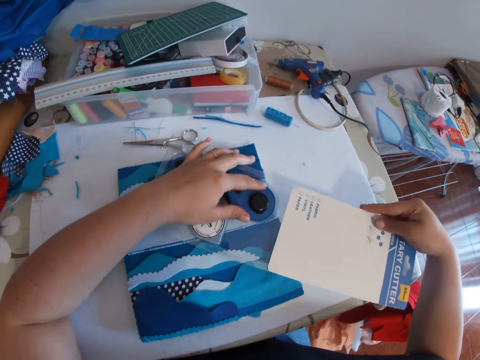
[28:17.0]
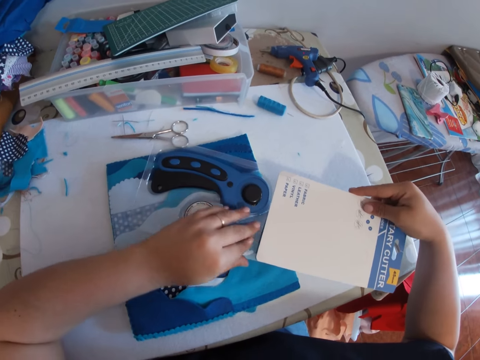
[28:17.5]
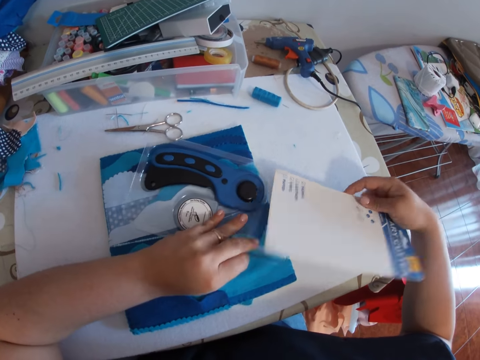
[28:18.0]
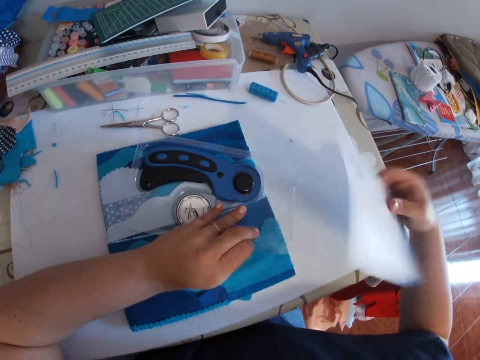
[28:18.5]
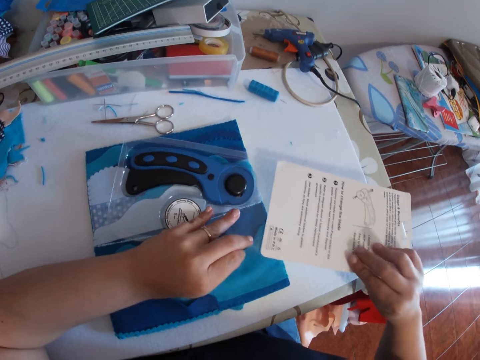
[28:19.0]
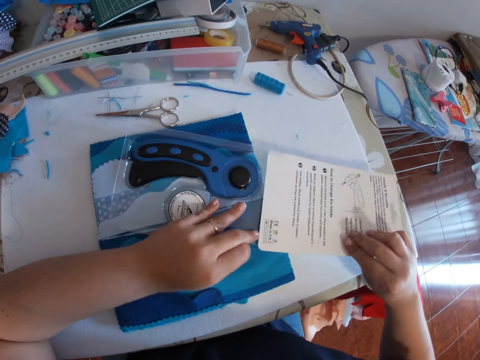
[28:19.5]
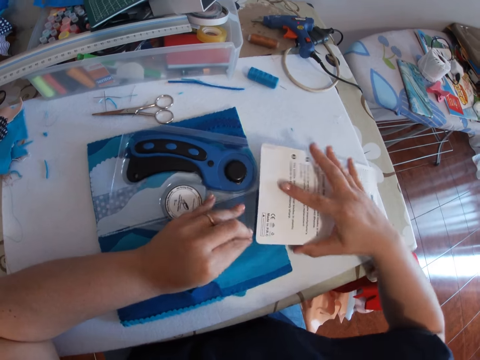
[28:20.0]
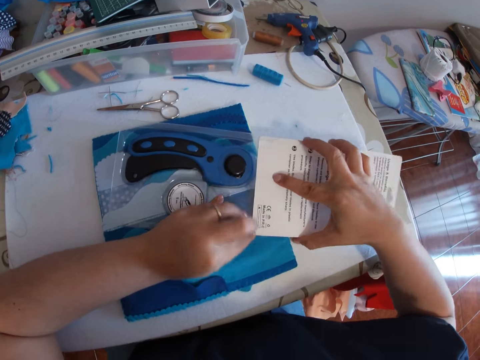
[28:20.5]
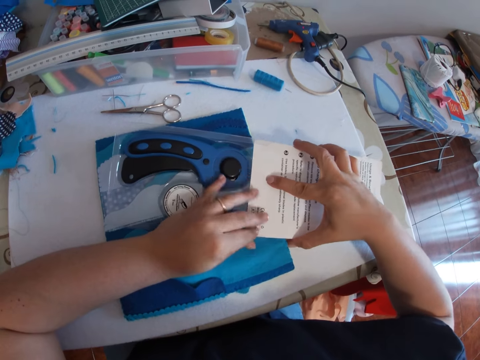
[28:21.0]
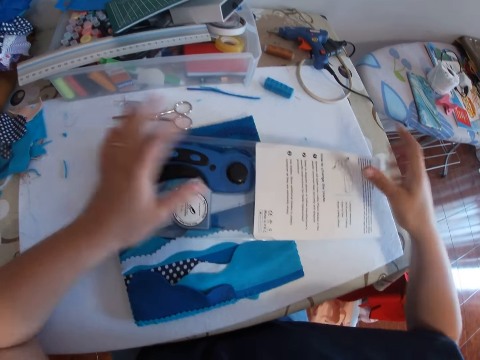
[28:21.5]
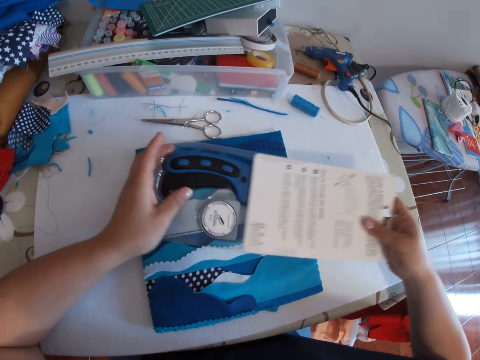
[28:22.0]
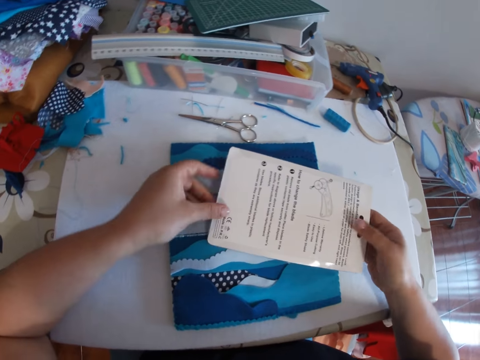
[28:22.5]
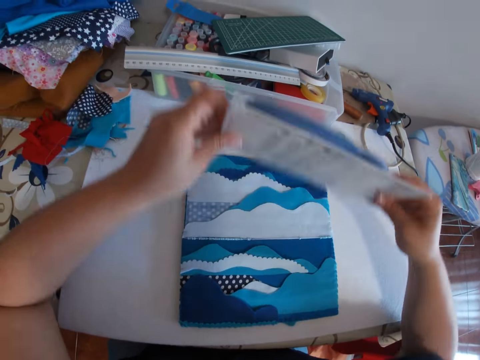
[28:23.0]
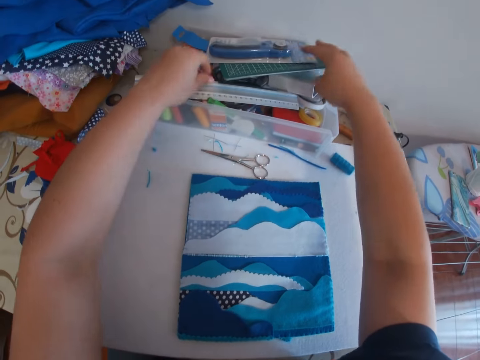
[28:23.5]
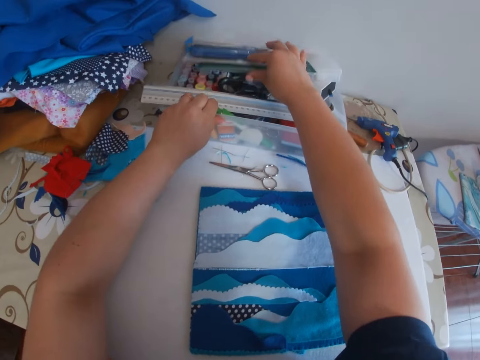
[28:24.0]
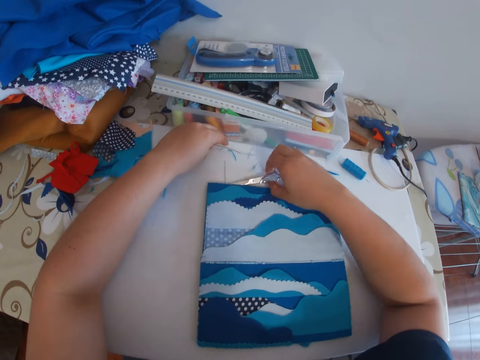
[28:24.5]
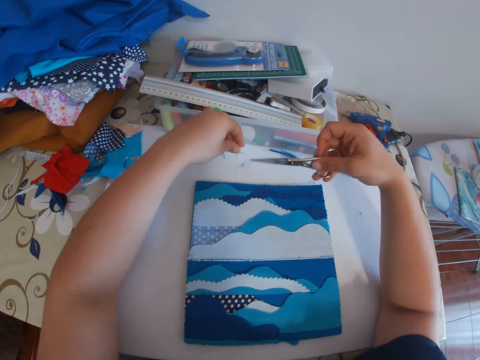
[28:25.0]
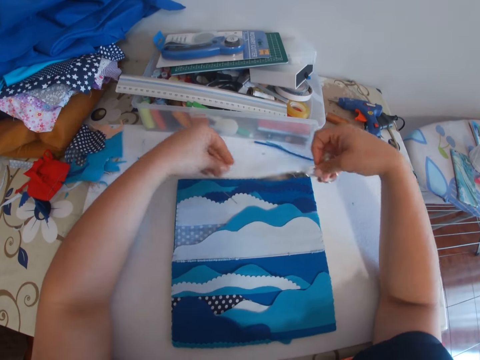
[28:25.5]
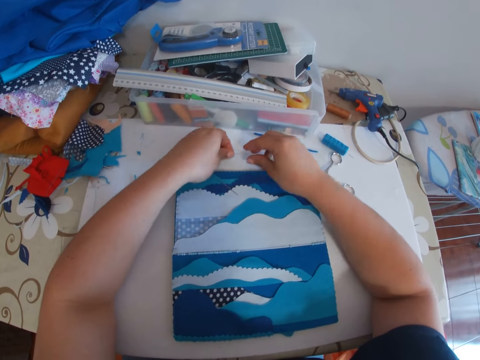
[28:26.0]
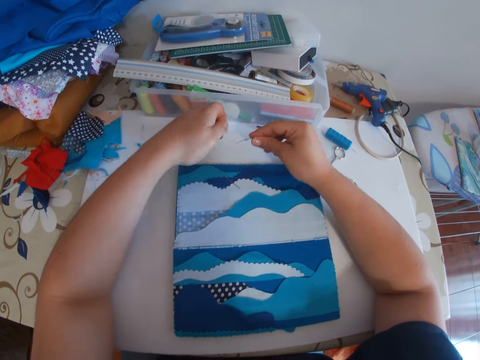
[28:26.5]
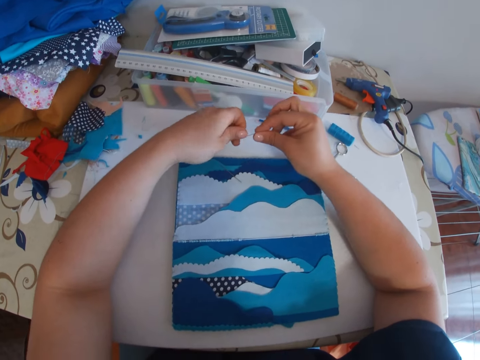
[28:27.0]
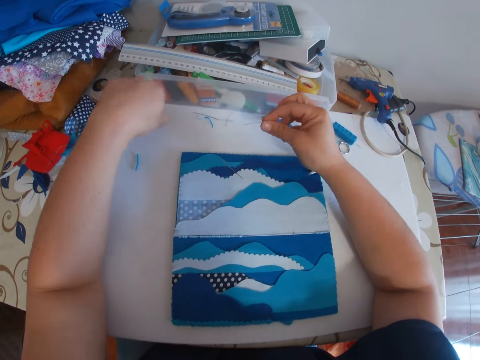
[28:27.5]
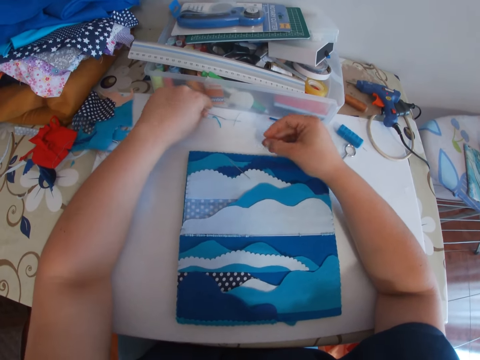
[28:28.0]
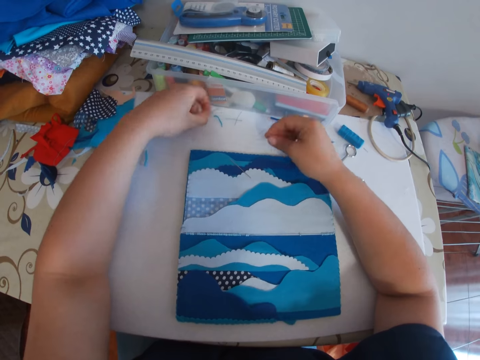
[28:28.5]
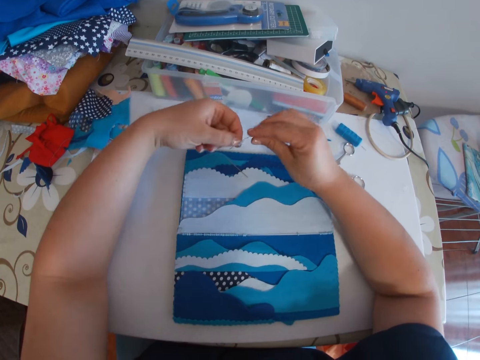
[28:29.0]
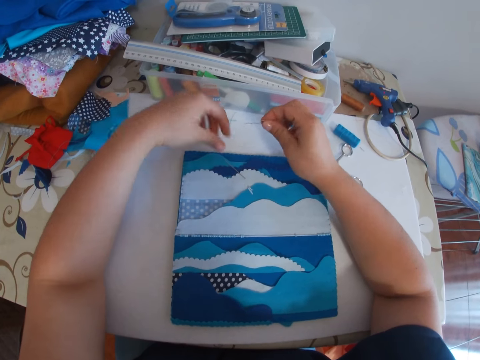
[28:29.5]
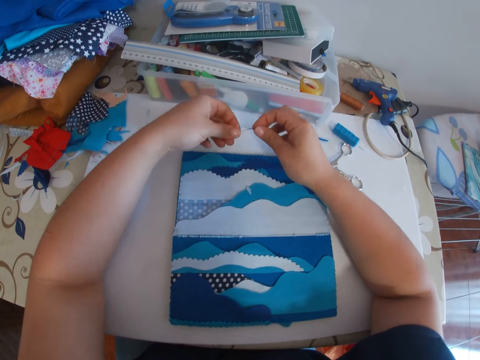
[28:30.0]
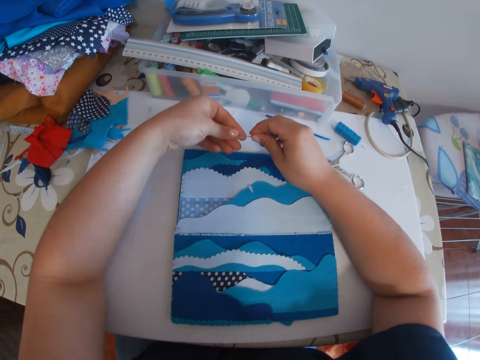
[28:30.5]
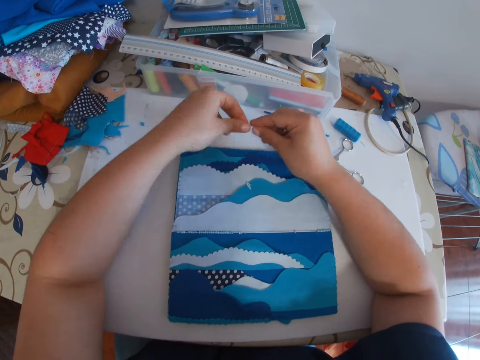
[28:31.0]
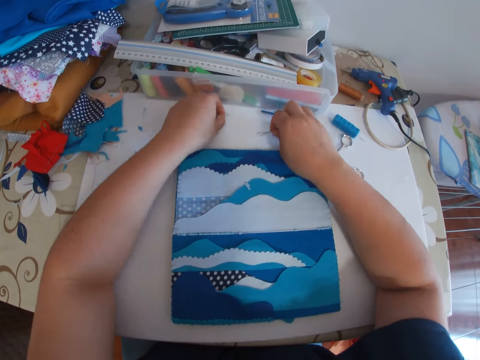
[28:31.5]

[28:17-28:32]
The camera wearer fixes the piece of carton on the plastic wrapper. She flips the piece of carton. She fixes the piece of carton on the plastic wrapper with both hands. She pushes the piece of carton against the plastic wrapper. She lifts the plastic wrapper. She puts the plastic wrapper inside the plastic container. She holds the plastic wrapper. She picks up a pair of scissors with her right hand. She removes the thread in the scissors. She holds the pair of scissors. She puts the pair of scissors on the table. She picks up a needle. She holds the needle. She wipes the needle. She removes the thread from the needle. She picks up some needles on the table. She holds a needle. She picks another needle and holds a needle.

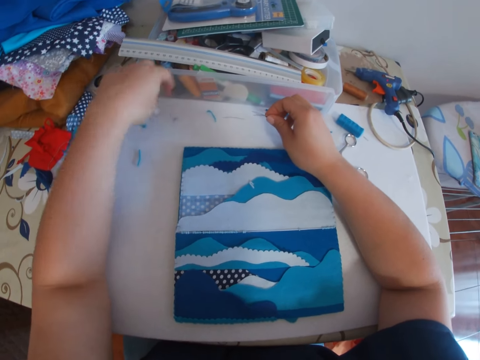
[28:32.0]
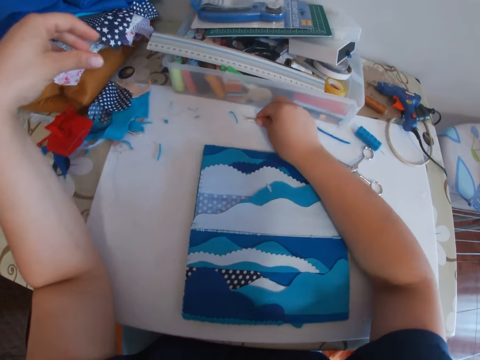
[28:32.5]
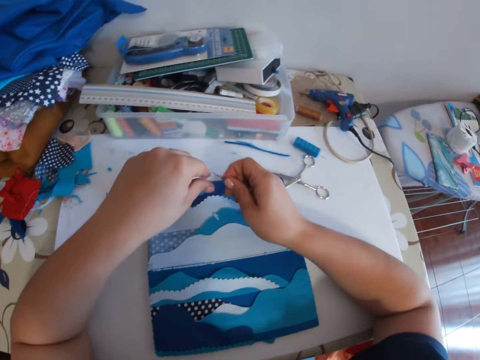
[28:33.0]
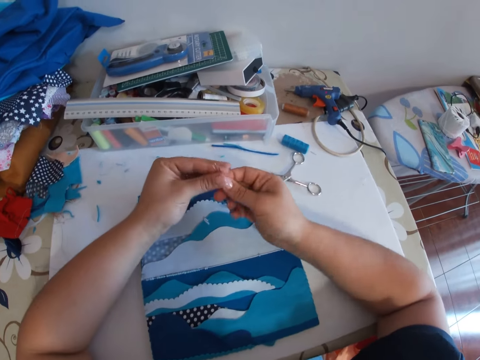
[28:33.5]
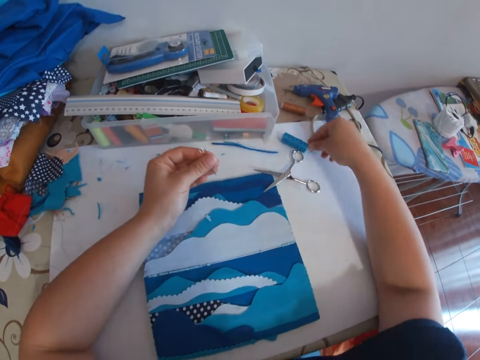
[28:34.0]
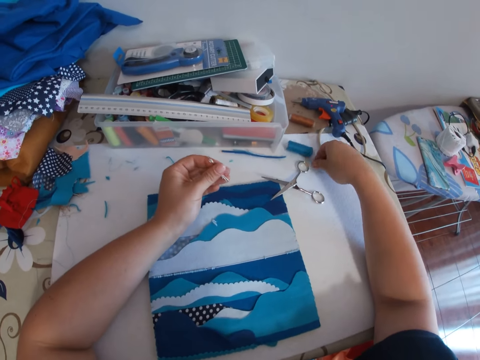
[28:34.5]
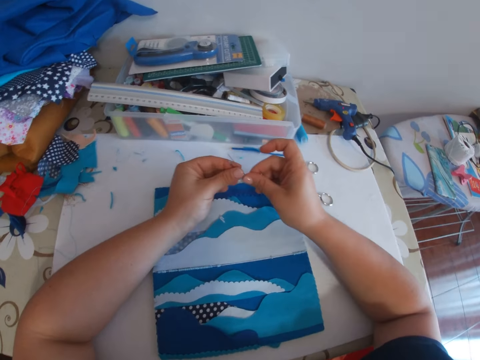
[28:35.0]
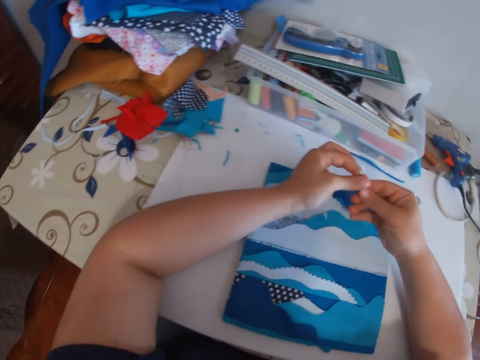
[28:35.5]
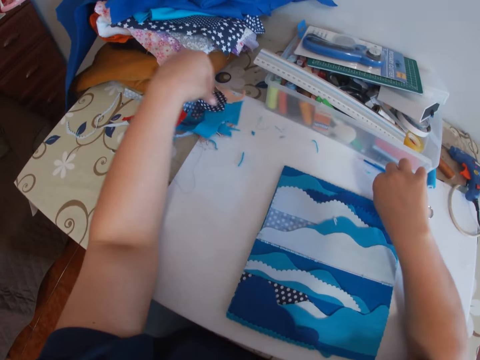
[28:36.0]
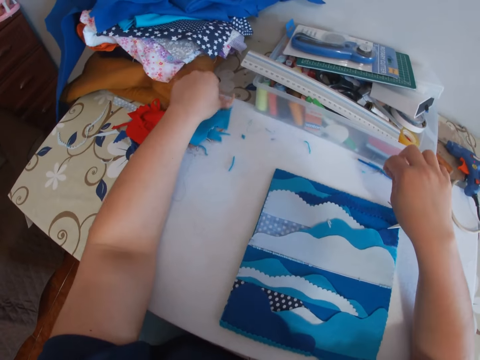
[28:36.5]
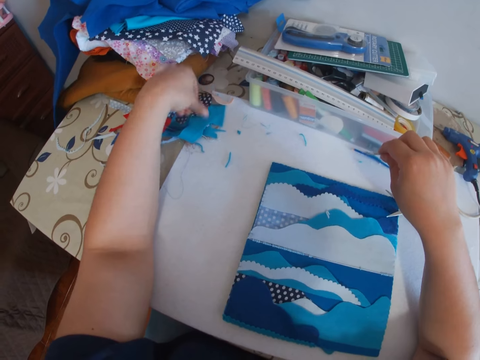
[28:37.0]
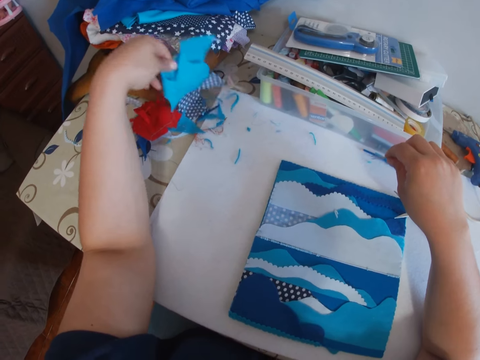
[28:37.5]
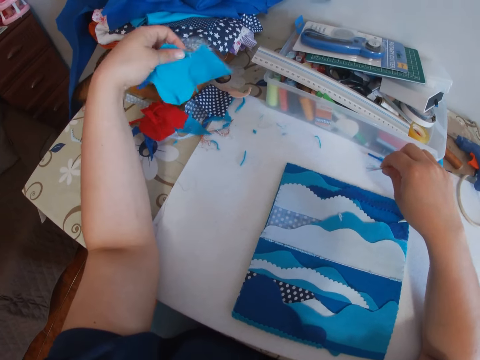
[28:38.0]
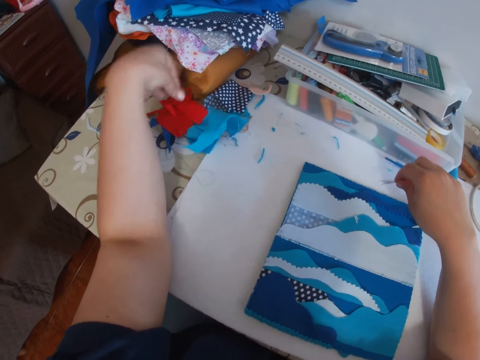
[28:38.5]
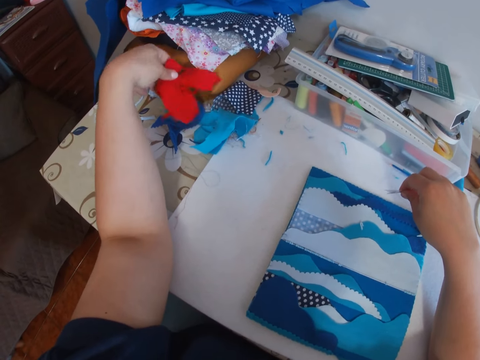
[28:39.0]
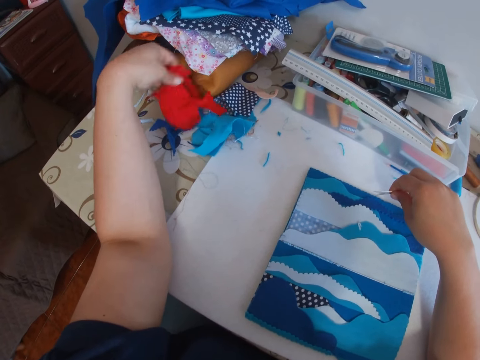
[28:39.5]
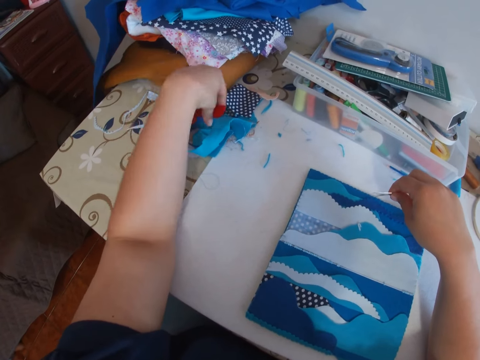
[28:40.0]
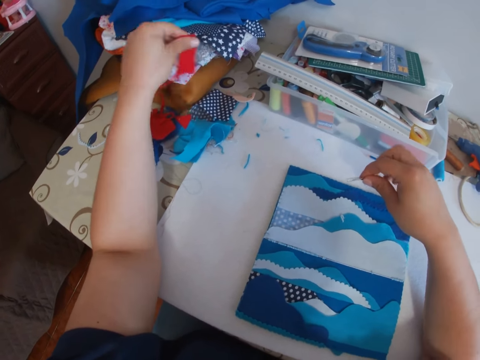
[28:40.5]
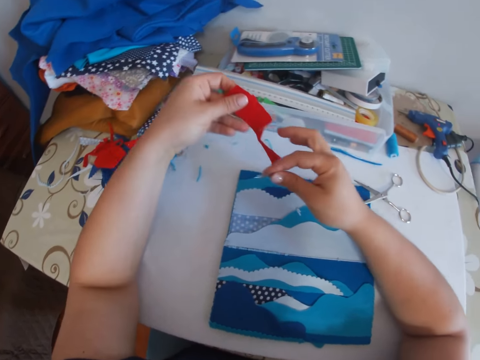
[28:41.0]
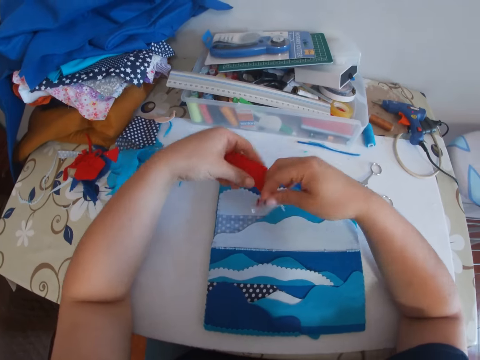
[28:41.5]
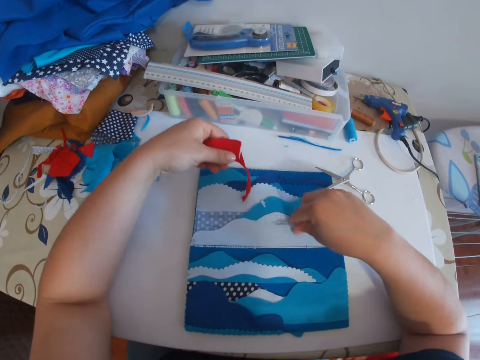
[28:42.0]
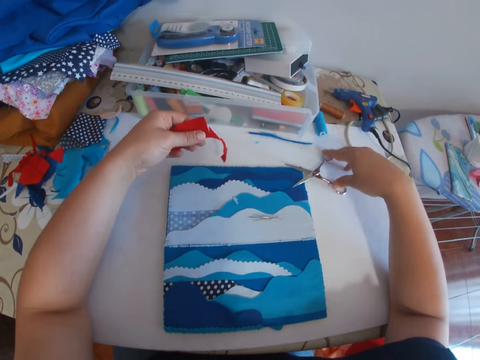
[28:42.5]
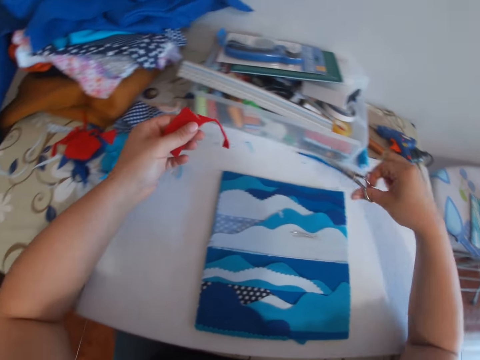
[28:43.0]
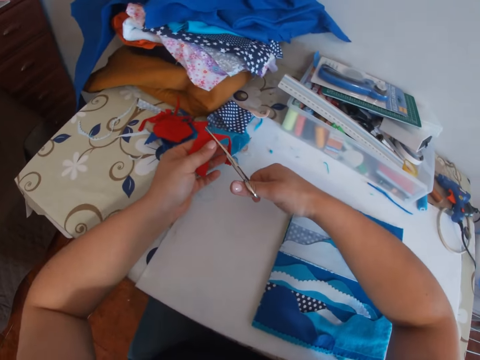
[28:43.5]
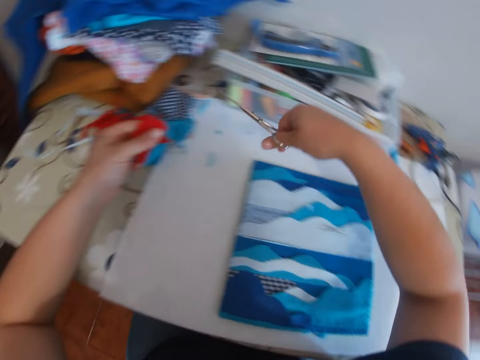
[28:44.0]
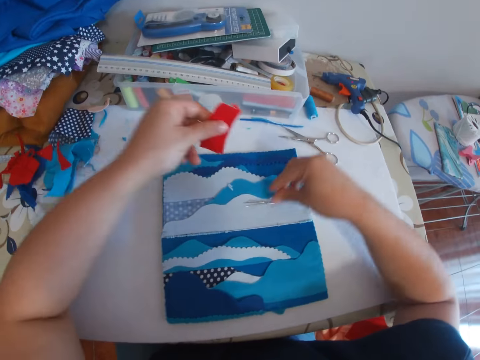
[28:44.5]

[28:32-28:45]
The camera wearer picks up a needle. She picks another needle. She holds the needle with her other hand. She picks another needle. She holds the needles. She picks up a piece of cloth with her left hand and drops the piece of cloth on the table. She picks up a piece of cloth with her left hand and drops the piece of cloth on the table. She picks up a piece of cloth with her left hand. She holds the piece of cloth with two hands. She drops the needles in her right hand on the craft. She picks up a pair of scissors. She cuts the piece of cloth in her left hand. She puts the pair of scissors on the table.
